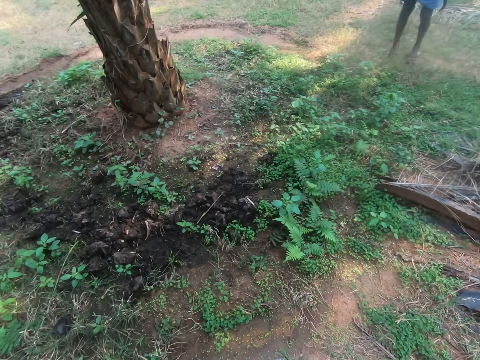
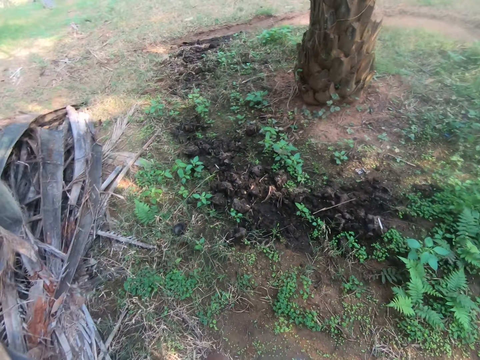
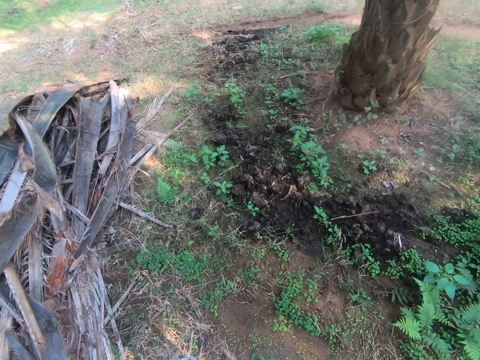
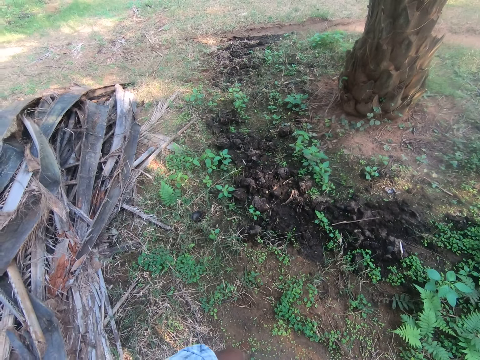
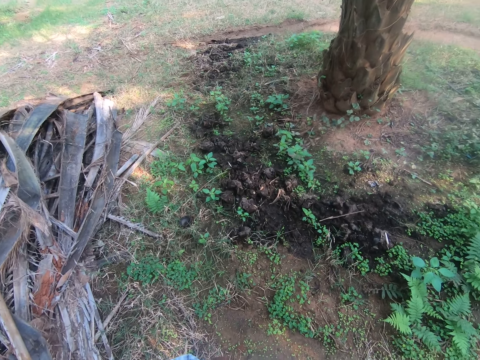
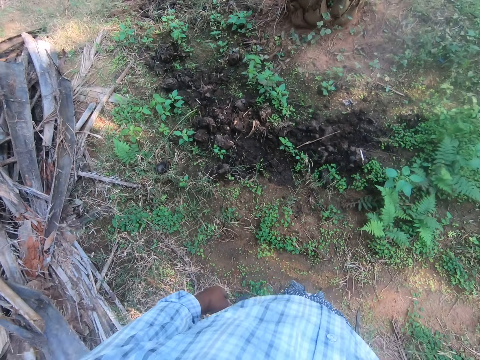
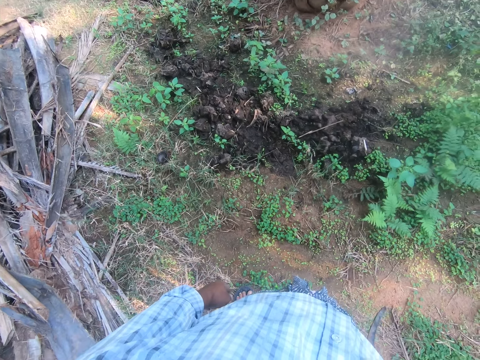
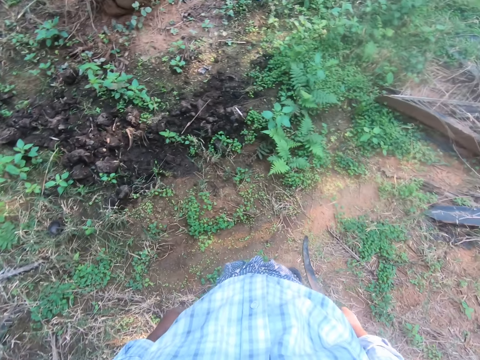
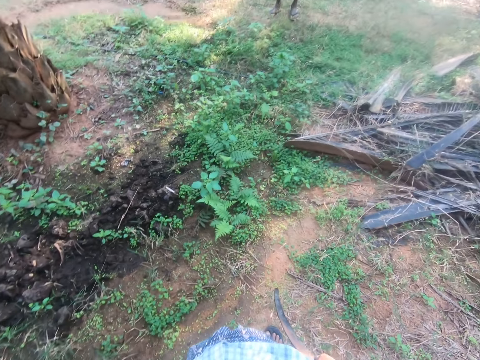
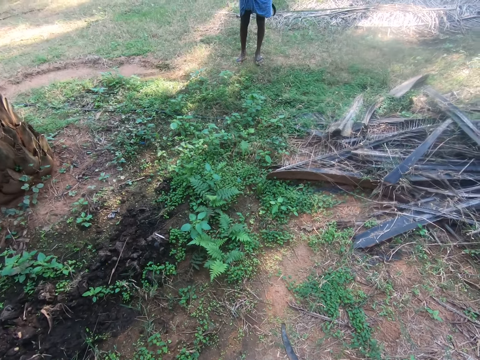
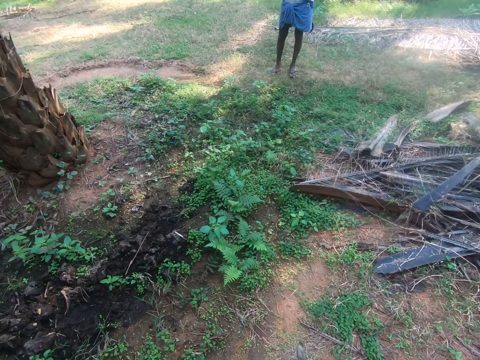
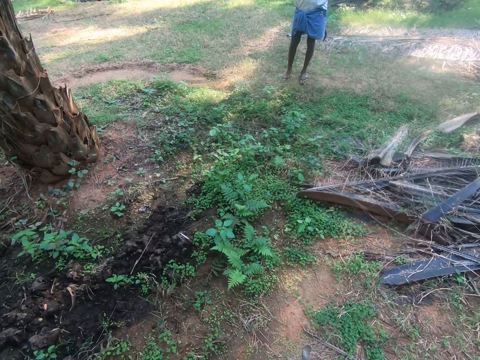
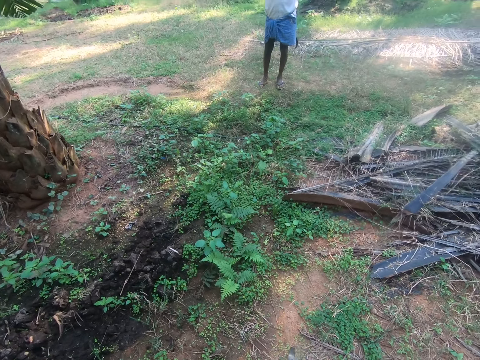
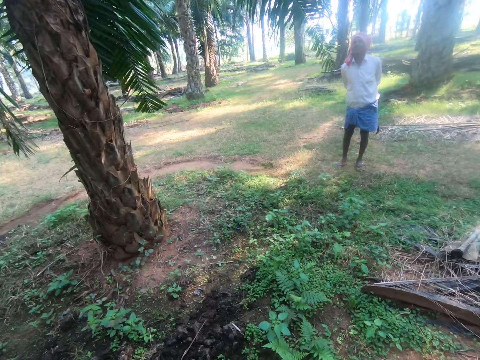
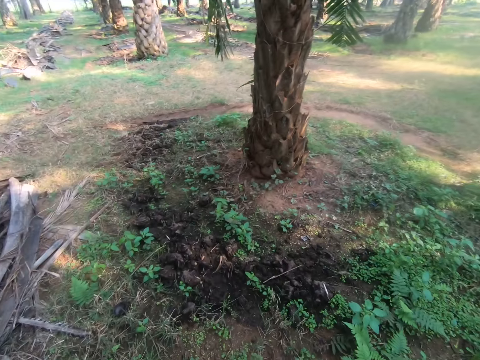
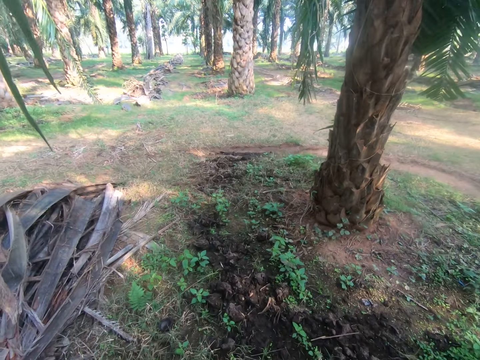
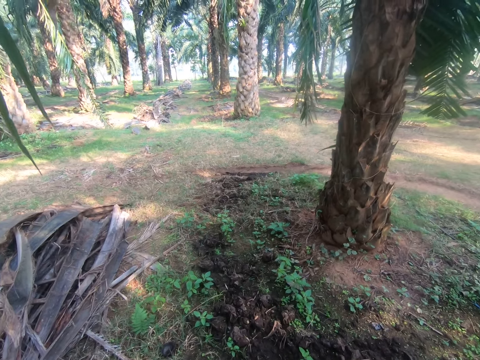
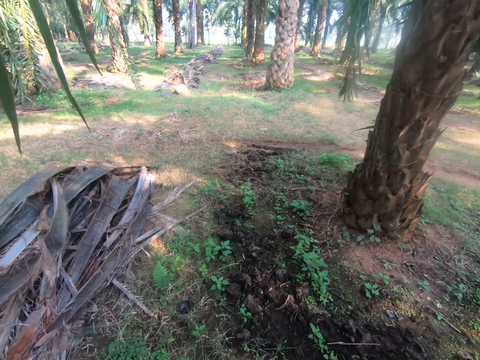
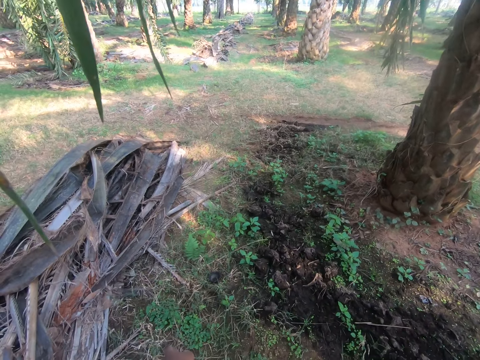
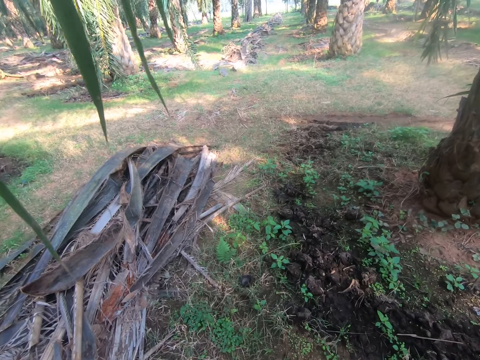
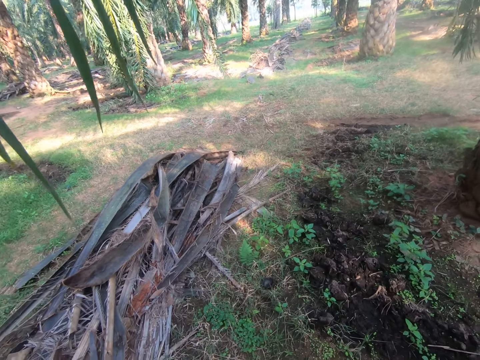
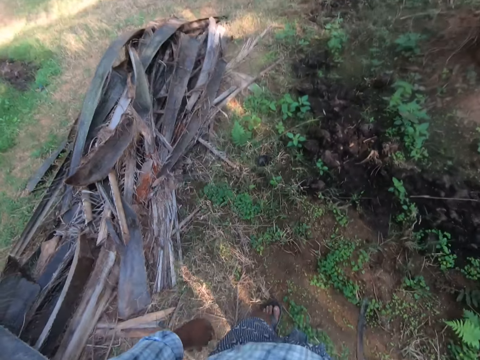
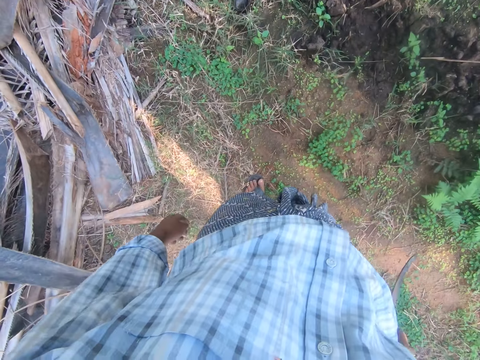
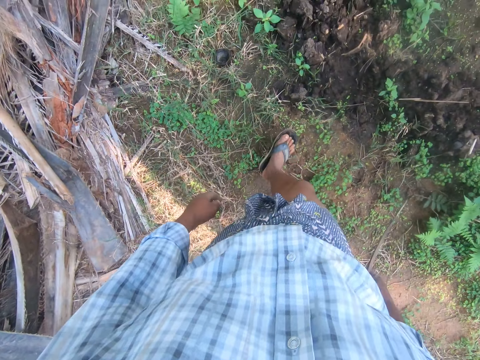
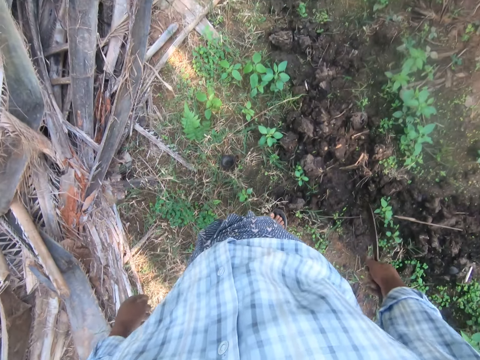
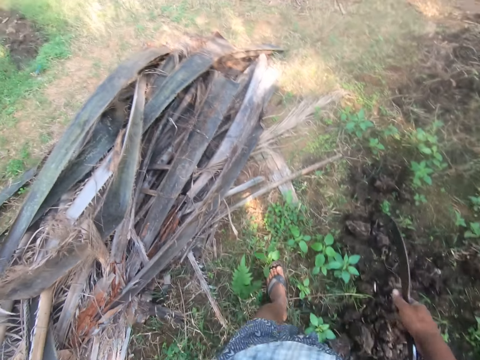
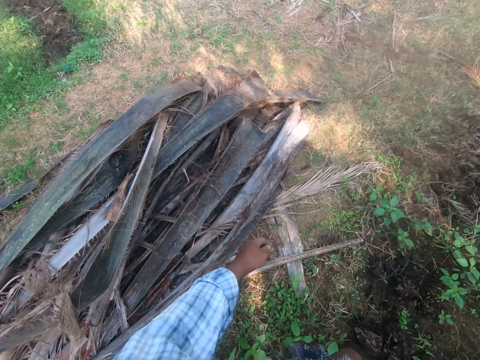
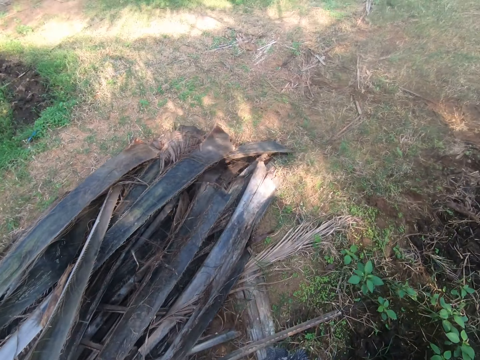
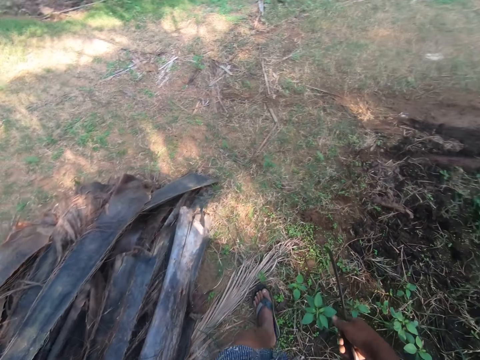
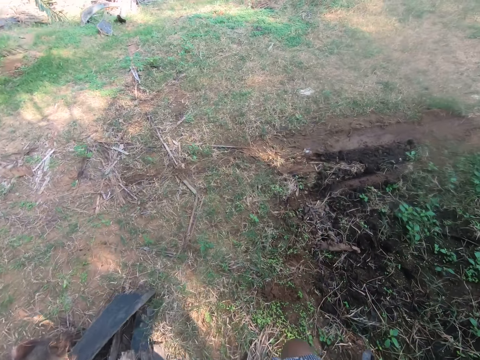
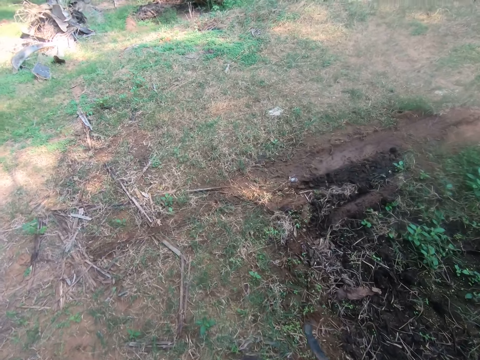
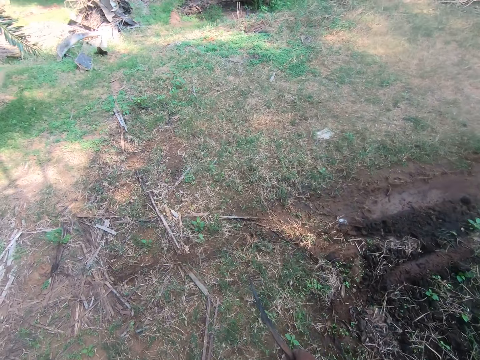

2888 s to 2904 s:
A man converses with the camera wearer. The camera wearer converses with the man and looks around. The man converses with the camera wearer. The camera wearer converses with the man. The man converses with the camera wearer. The camera wearer converses with the man and walks around.

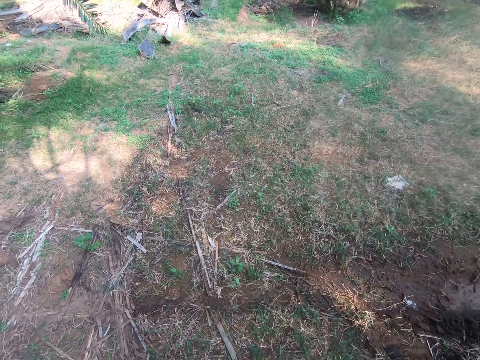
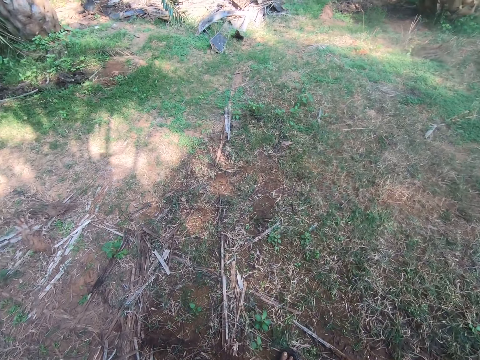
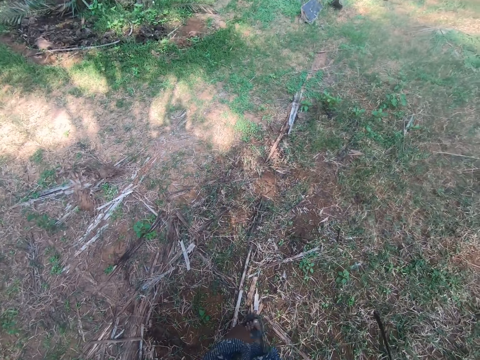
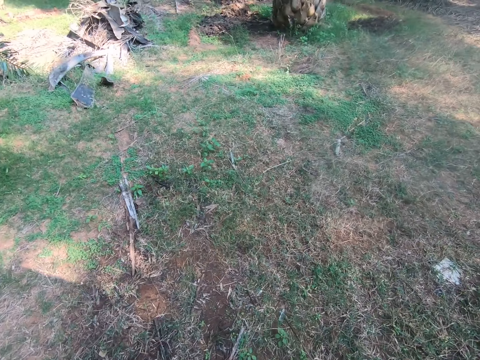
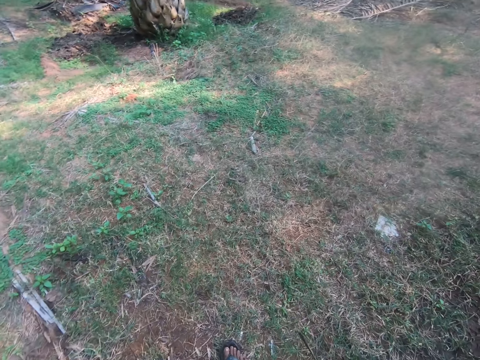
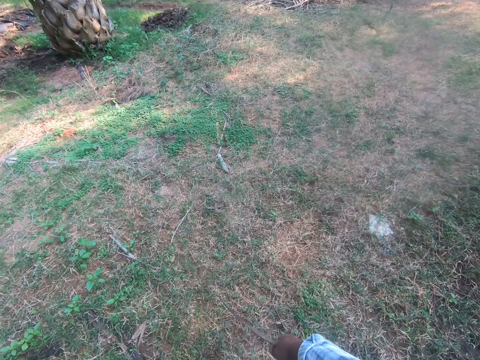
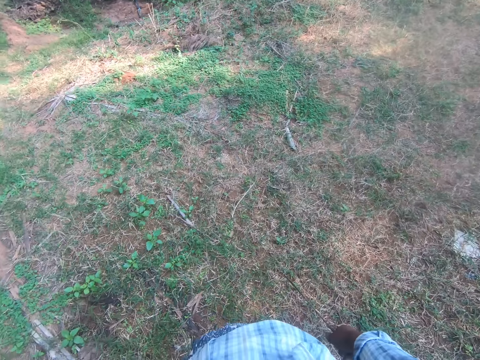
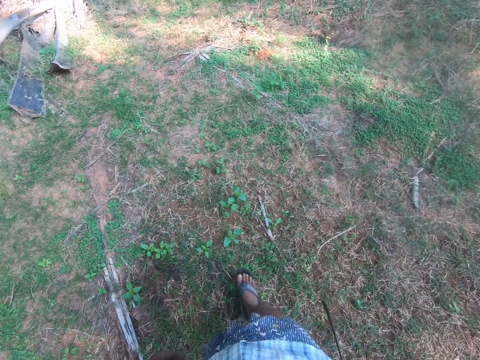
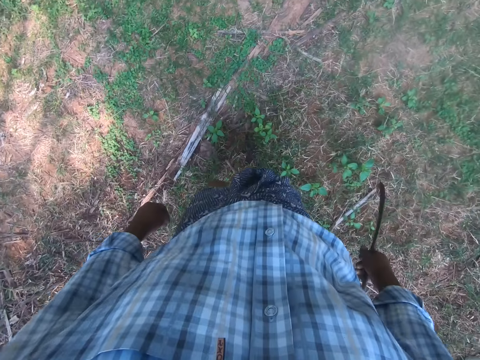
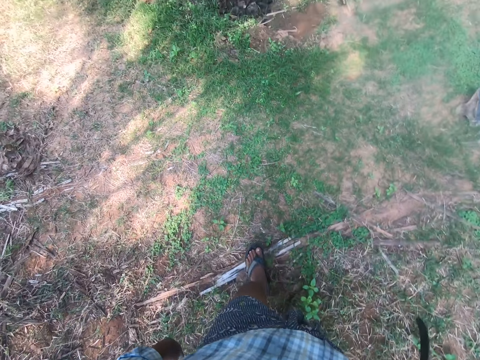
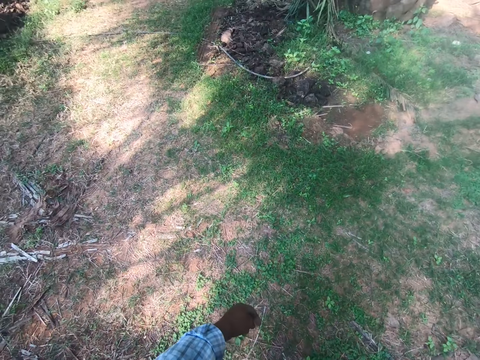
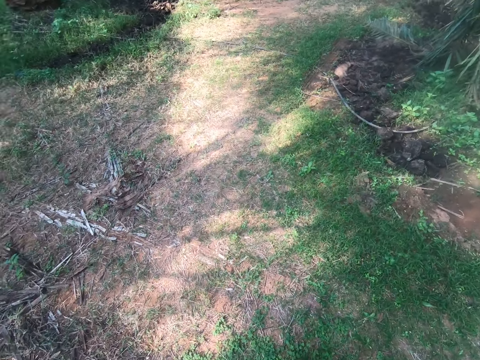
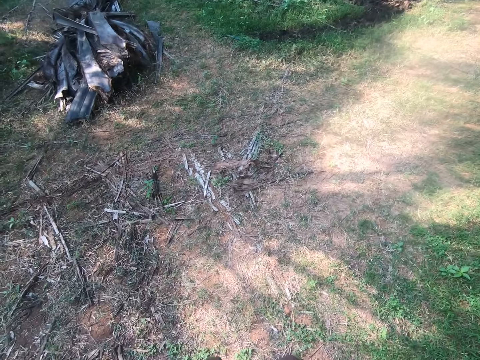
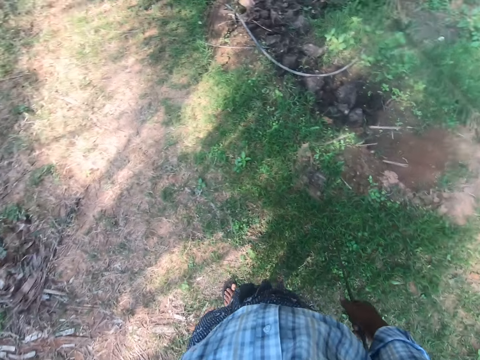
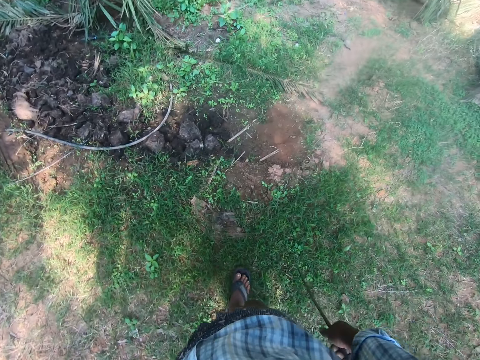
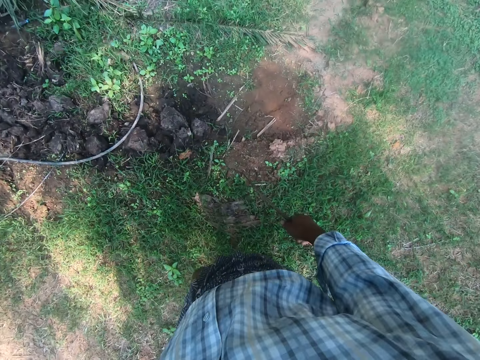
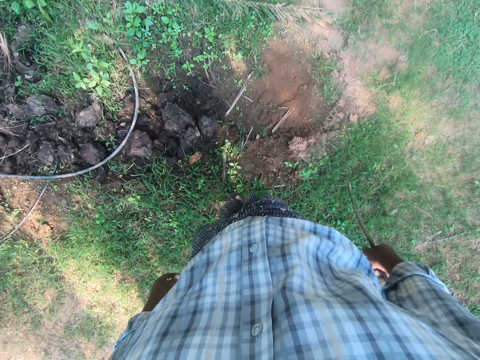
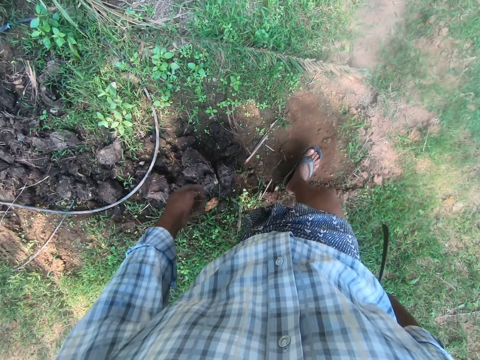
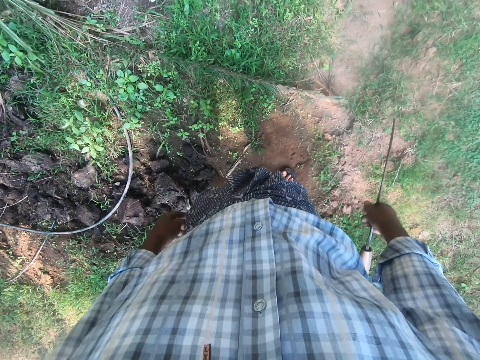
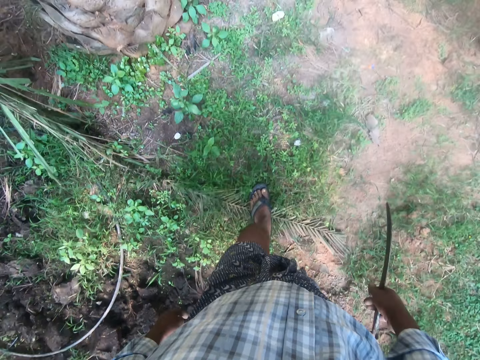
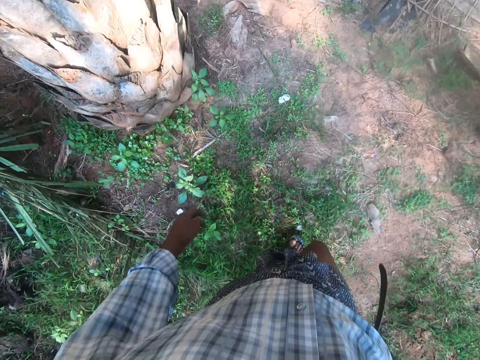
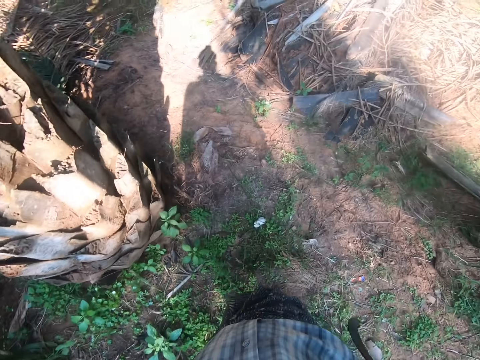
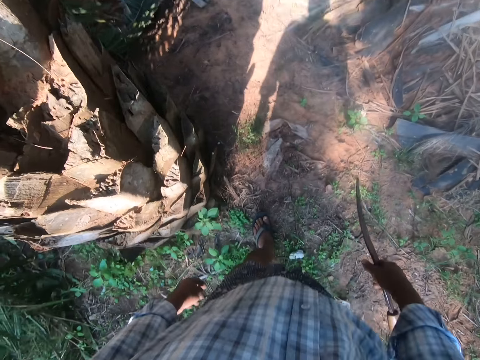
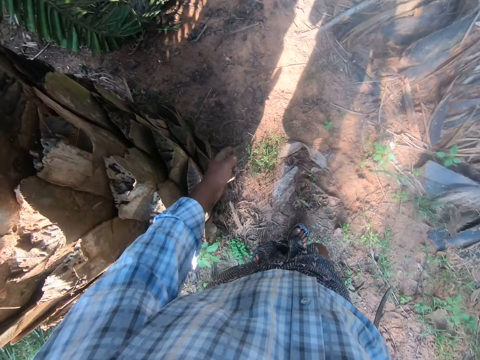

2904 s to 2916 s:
A man converses with the camera wearer. The camera wearer converses with the man.
